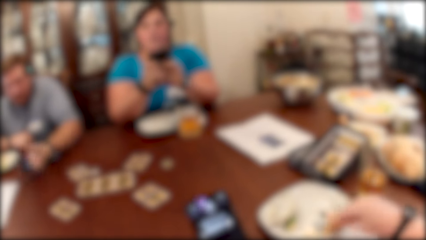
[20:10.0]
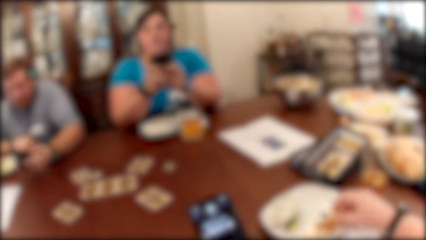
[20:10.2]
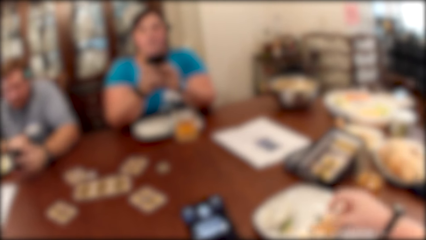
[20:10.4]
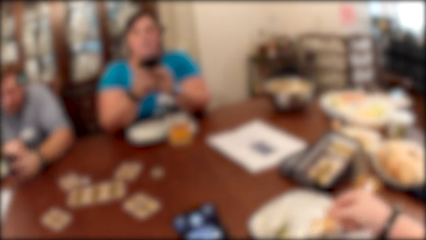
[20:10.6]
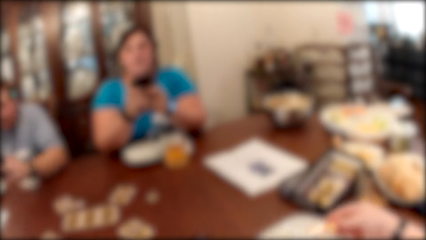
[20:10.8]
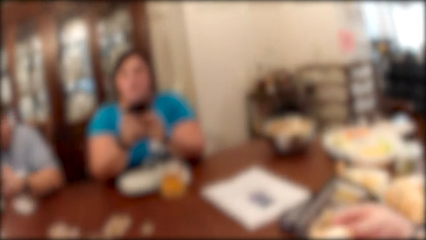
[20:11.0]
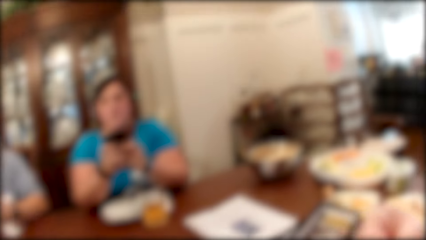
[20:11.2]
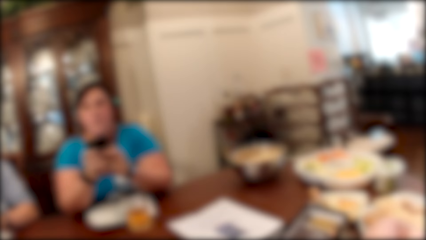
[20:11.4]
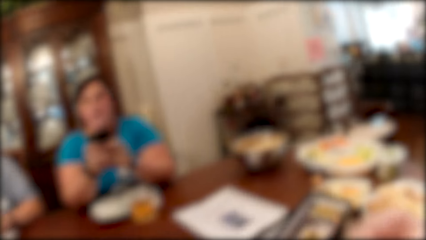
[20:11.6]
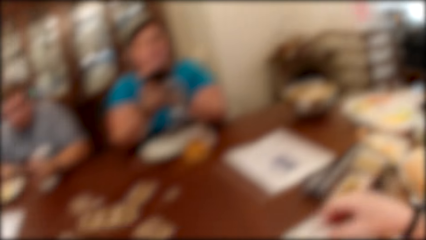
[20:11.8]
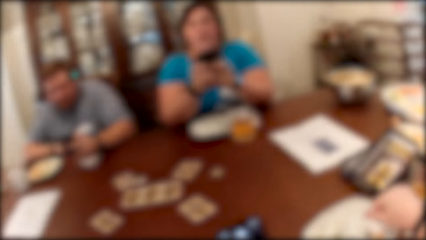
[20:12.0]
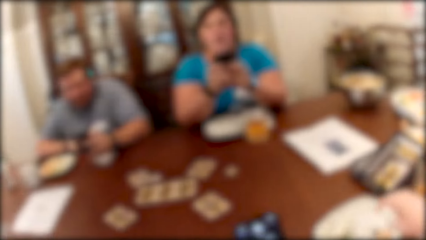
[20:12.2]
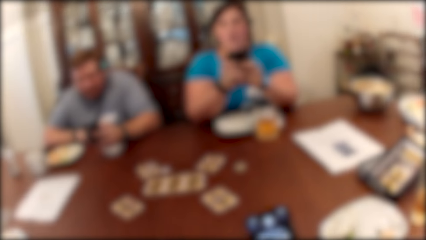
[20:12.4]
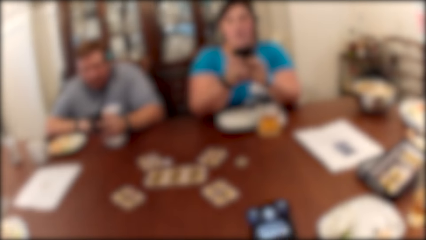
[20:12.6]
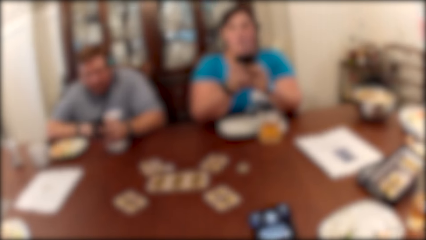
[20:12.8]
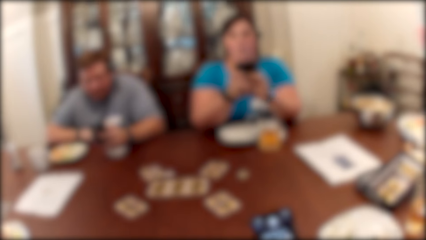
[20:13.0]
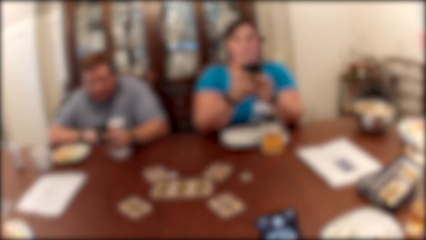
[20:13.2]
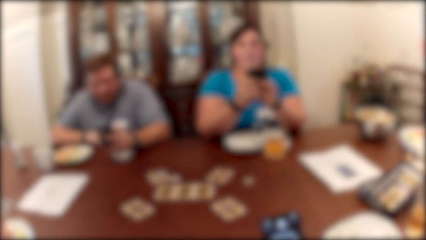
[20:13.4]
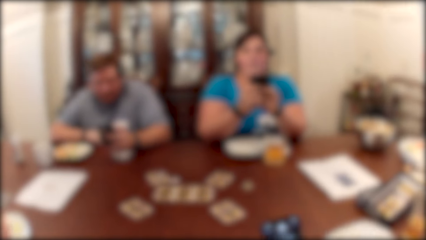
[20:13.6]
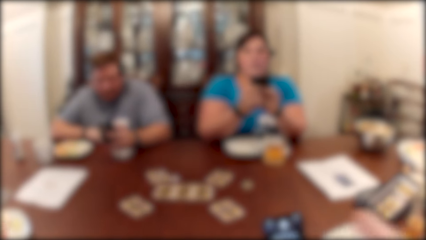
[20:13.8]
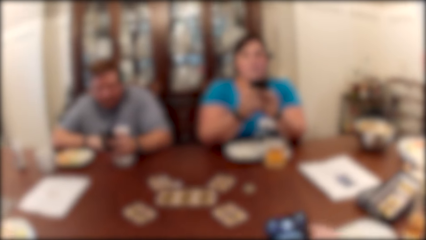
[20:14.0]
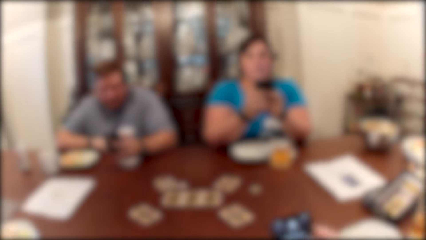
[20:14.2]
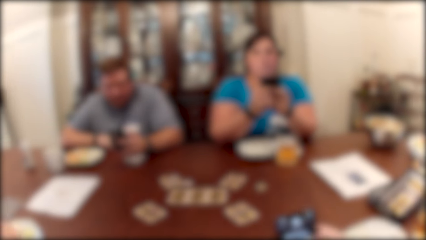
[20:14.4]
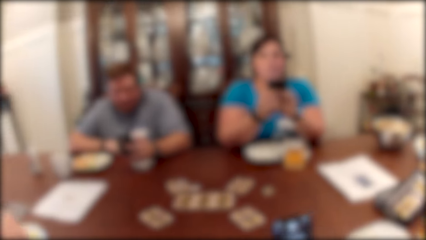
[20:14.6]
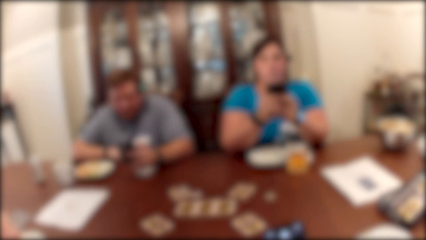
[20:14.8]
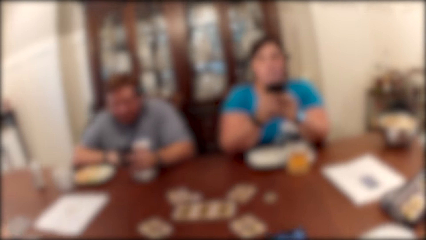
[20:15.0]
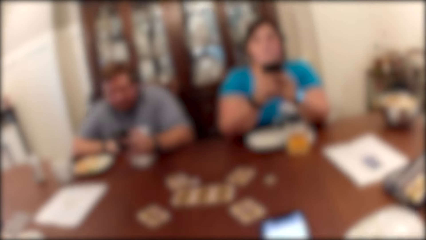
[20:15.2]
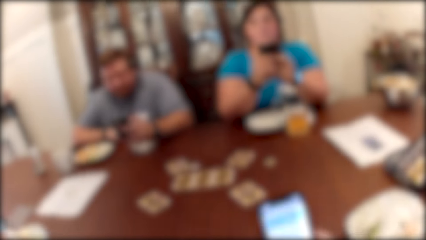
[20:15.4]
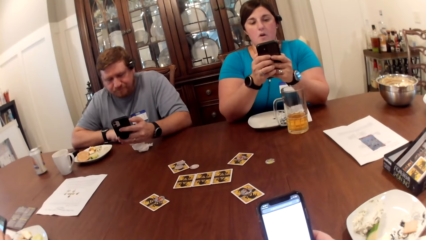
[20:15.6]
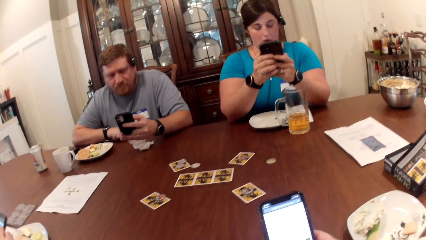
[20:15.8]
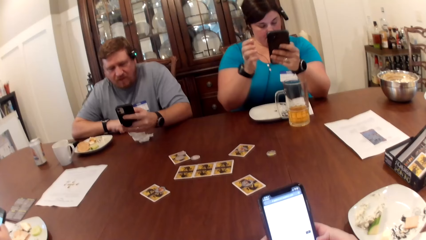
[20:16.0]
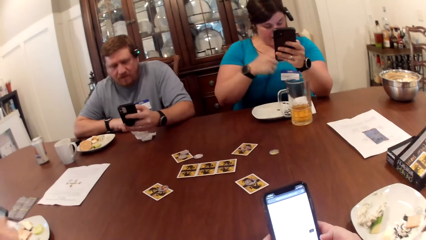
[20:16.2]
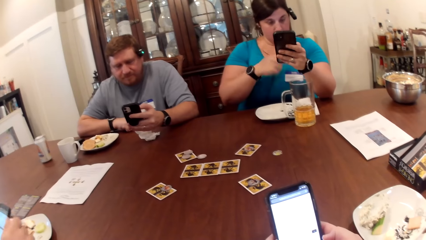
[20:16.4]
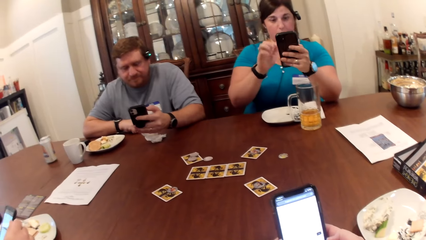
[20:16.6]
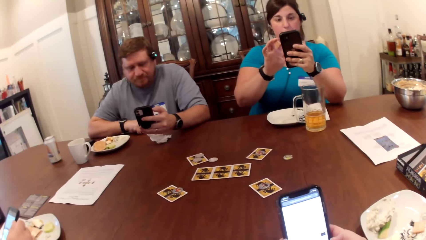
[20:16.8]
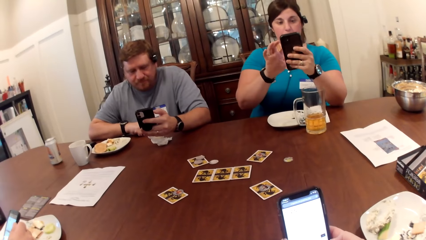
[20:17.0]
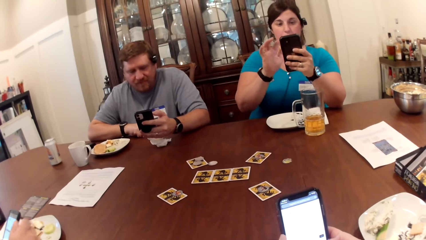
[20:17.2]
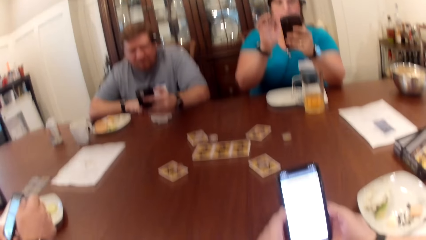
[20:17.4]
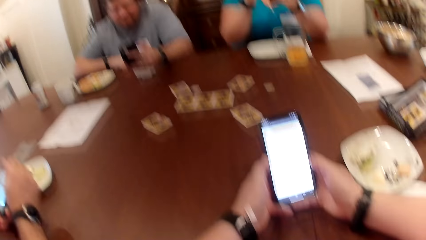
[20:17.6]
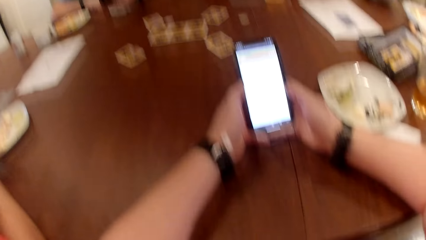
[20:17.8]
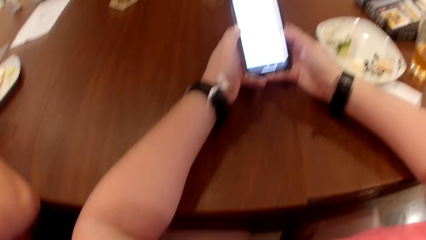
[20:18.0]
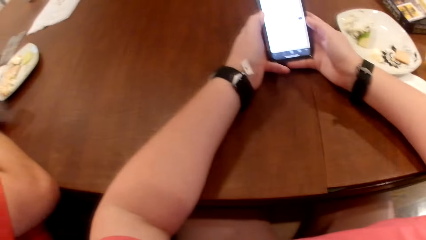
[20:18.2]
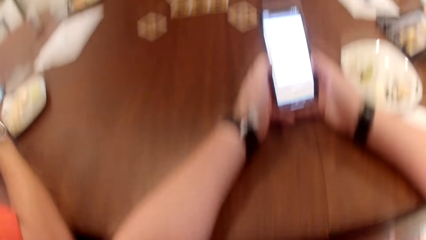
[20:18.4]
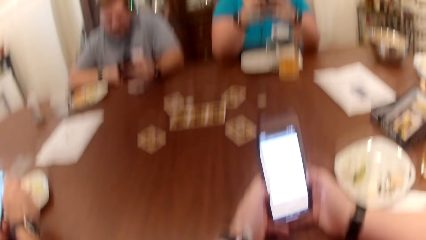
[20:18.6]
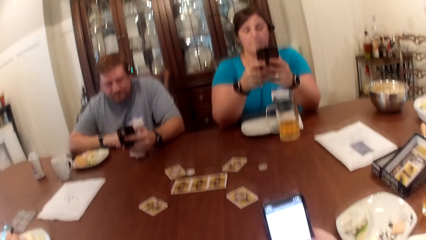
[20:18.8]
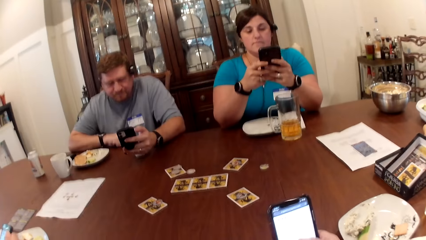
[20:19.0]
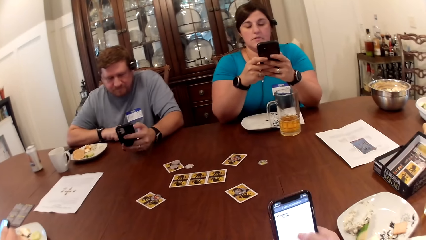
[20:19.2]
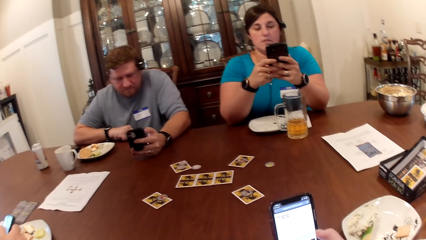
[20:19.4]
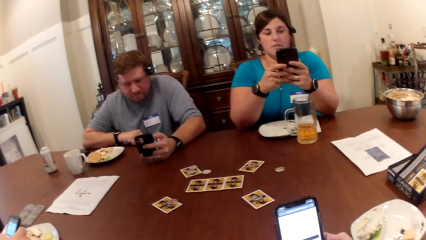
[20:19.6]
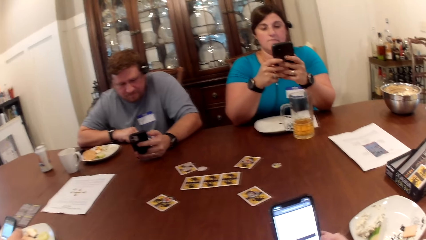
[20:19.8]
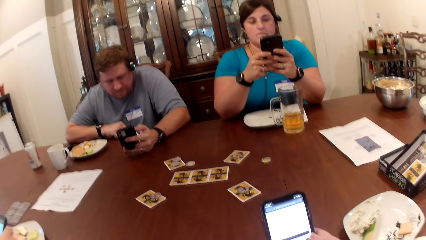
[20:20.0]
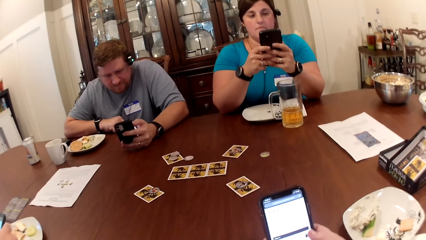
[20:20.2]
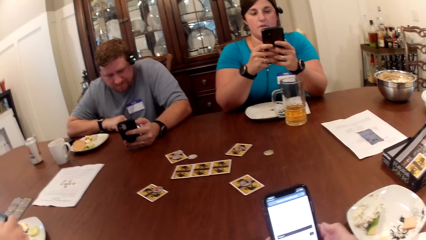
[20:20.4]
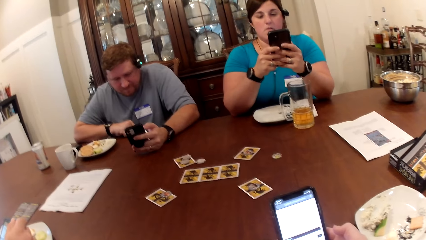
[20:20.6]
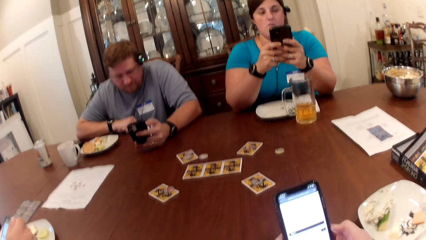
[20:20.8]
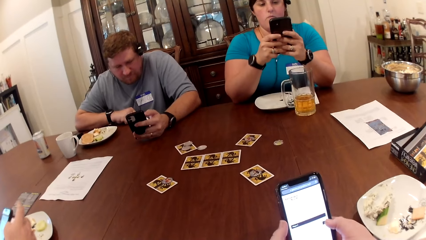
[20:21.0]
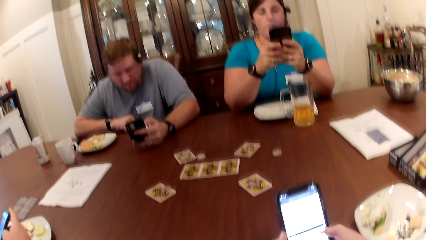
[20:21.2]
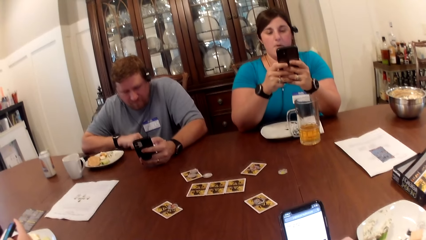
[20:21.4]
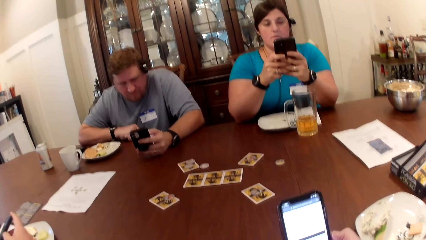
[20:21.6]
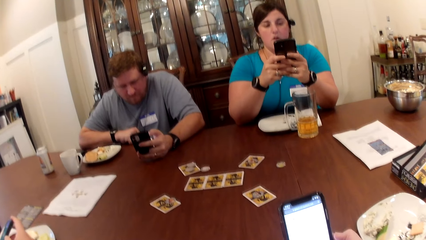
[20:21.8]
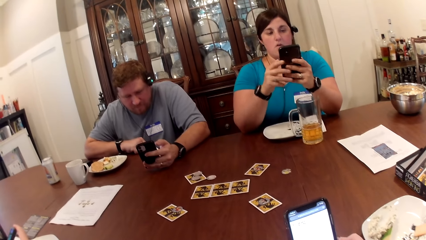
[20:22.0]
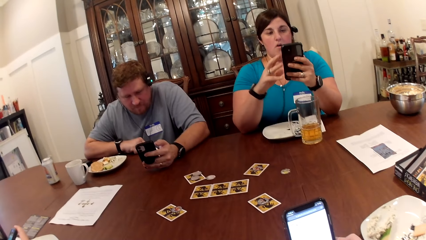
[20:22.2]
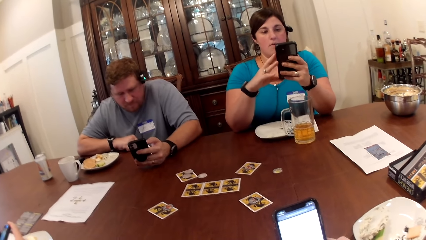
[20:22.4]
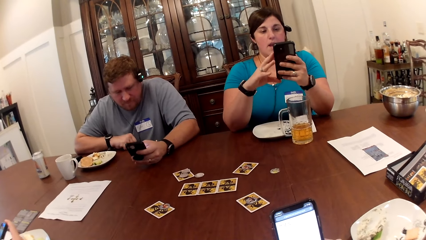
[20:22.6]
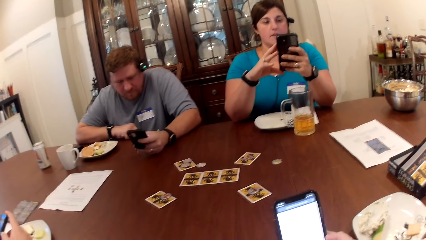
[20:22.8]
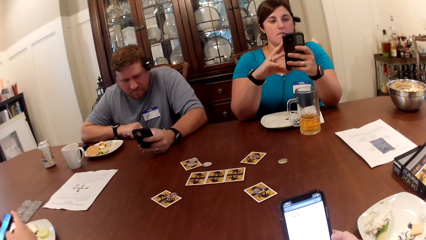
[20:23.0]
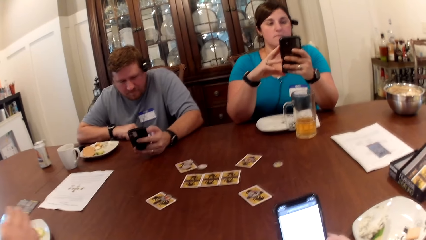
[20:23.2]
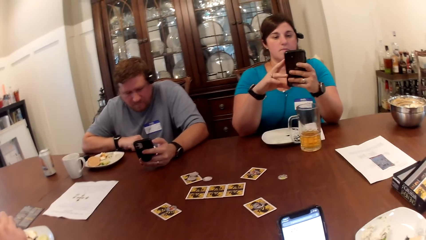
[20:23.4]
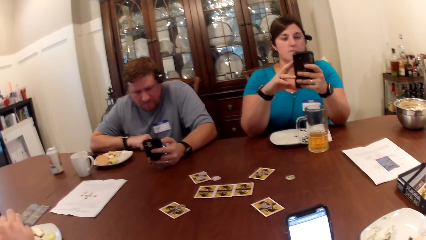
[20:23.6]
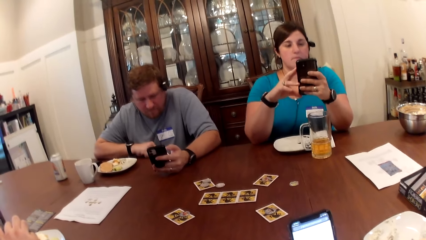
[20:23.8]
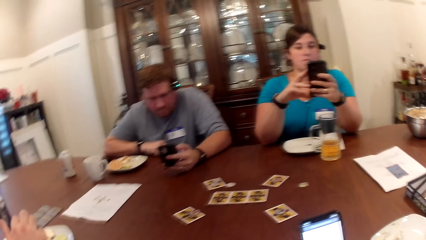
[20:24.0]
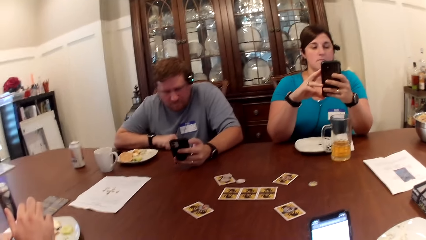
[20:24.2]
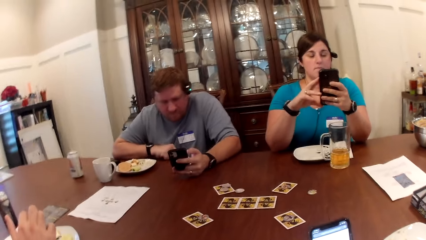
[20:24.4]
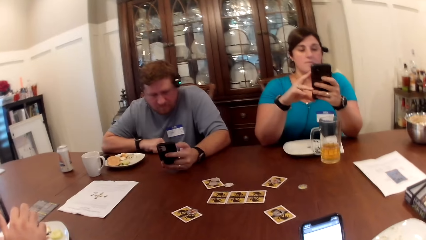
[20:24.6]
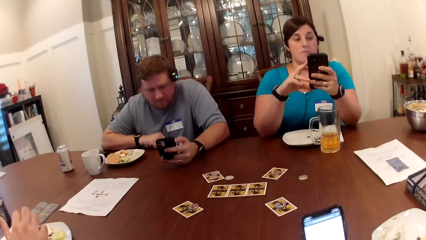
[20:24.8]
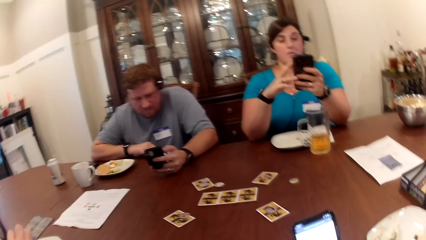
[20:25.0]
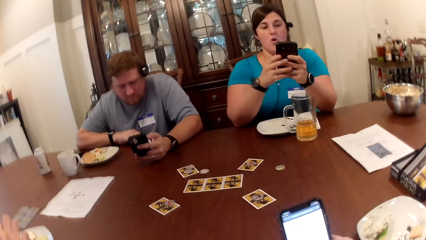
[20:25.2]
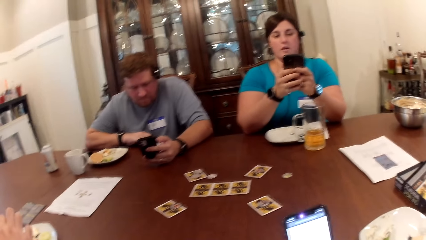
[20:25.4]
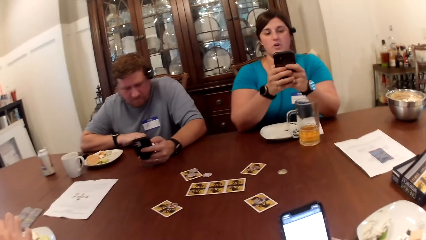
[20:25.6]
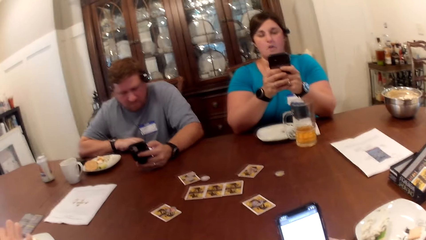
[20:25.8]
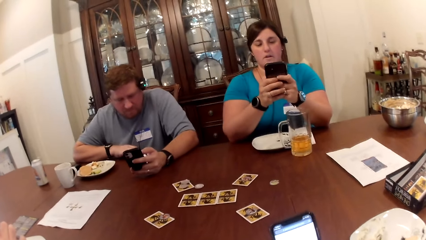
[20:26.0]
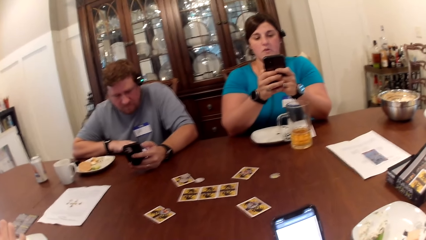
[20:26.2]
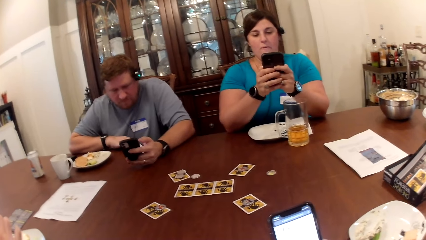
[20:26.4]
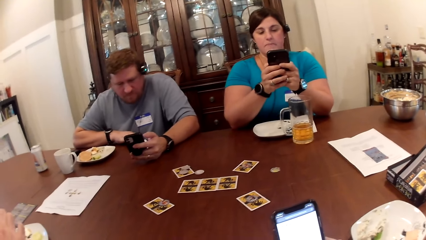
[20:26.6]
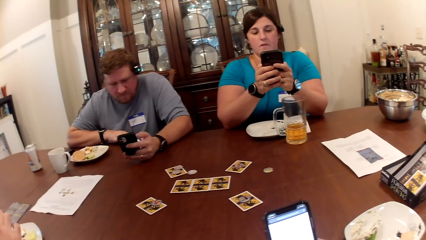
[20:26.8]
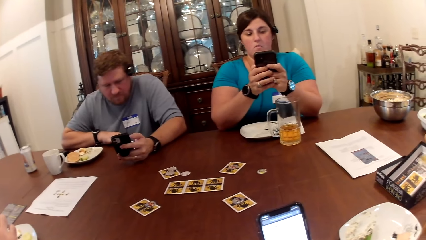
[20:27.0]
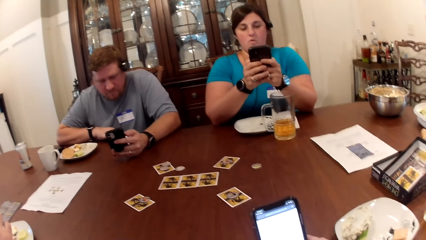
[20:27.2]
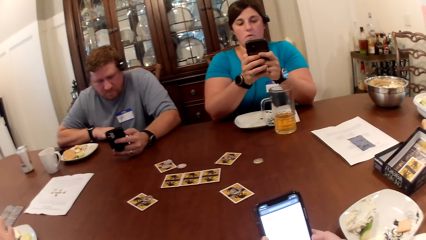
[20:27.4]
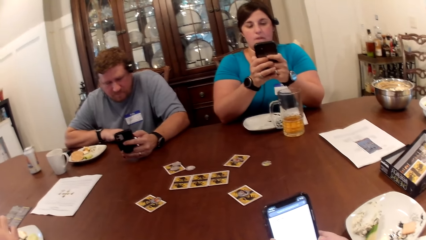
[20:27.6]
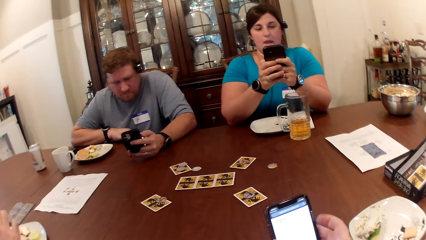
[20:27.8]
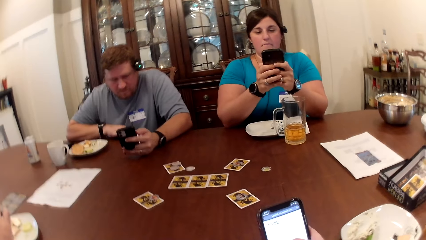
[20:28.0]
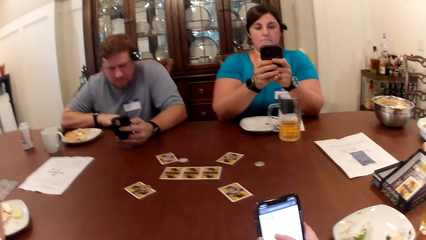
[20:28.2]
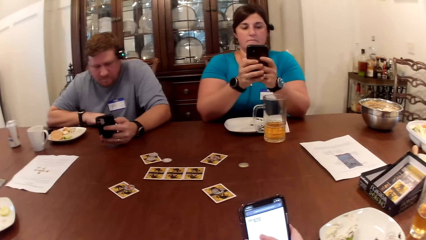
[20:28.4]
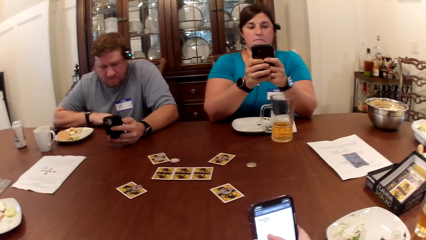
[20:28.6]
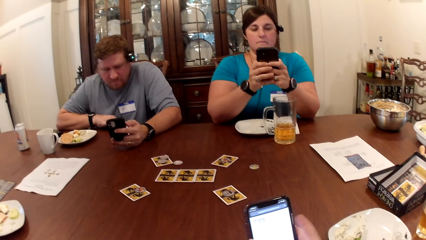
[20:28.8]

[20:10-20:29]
The camera wearer eats food with her right hand. She scrolls the phone. A man holds his phone with both hands. A woman scrolls the phone. Another man scrolls the phone. The camera wearer converses with the first man, the other man, and the woman.
